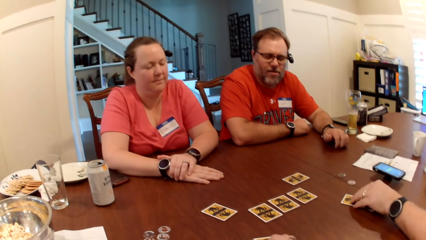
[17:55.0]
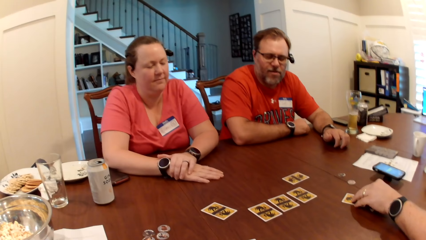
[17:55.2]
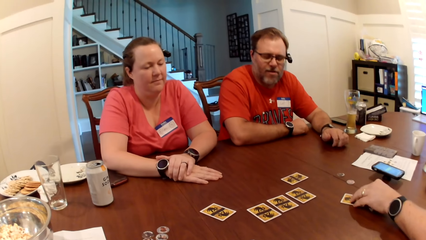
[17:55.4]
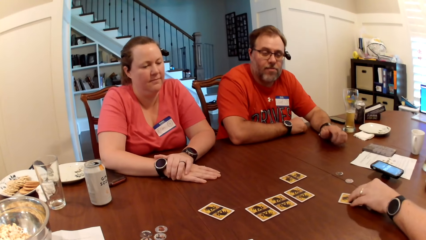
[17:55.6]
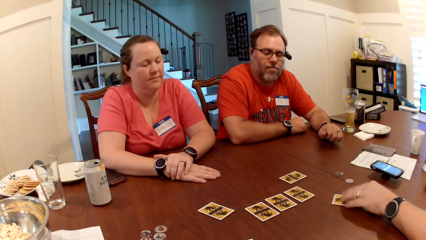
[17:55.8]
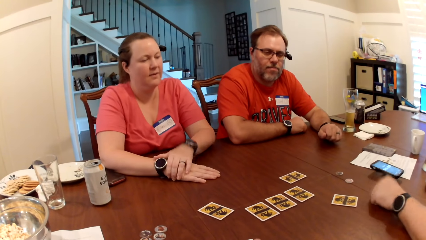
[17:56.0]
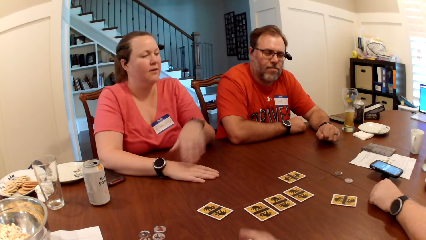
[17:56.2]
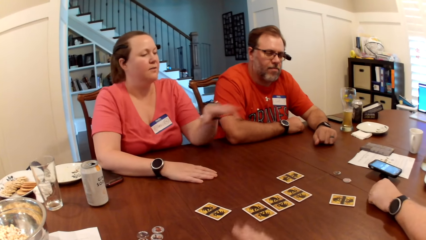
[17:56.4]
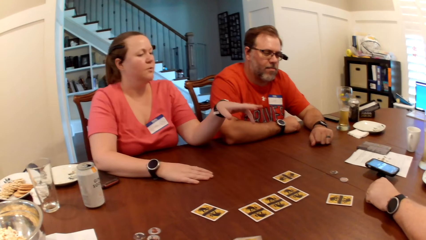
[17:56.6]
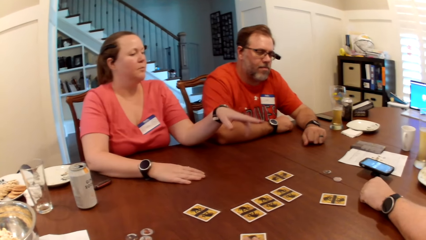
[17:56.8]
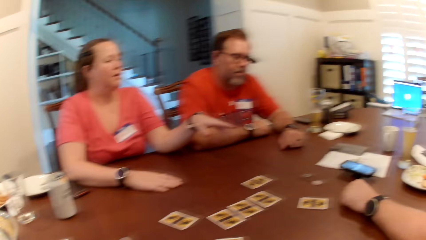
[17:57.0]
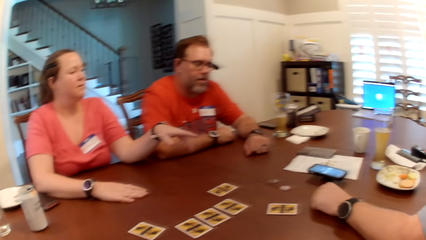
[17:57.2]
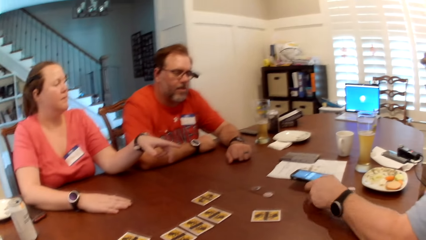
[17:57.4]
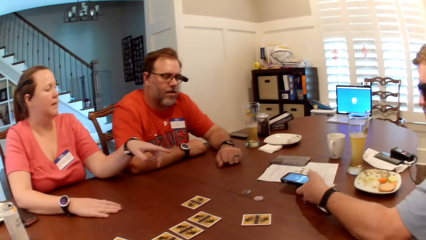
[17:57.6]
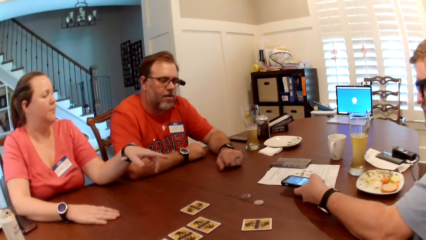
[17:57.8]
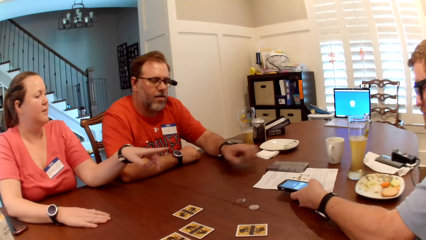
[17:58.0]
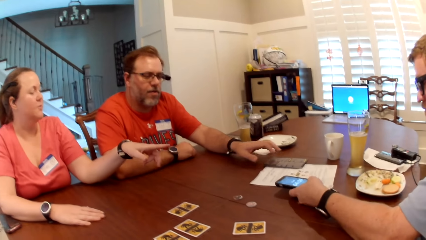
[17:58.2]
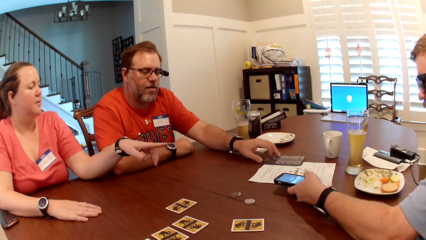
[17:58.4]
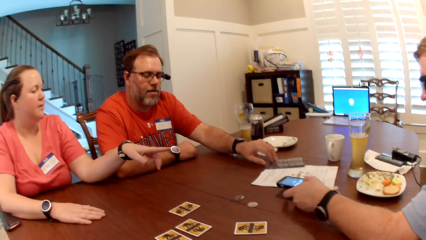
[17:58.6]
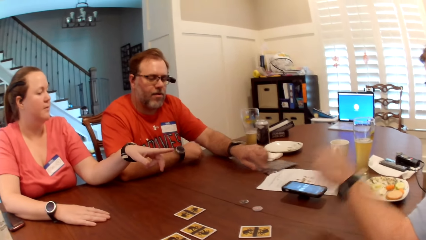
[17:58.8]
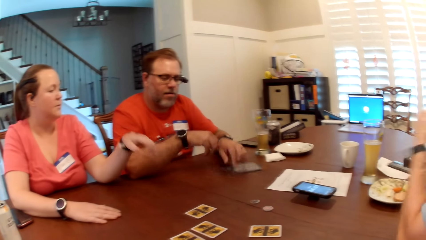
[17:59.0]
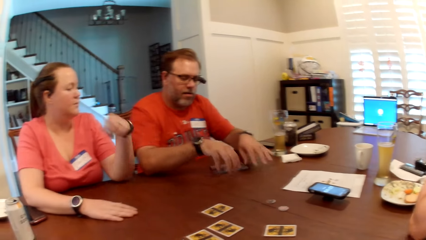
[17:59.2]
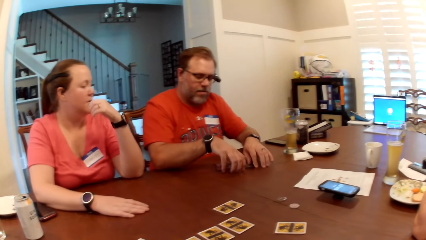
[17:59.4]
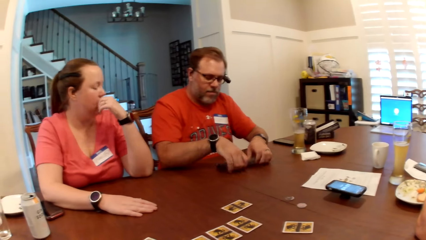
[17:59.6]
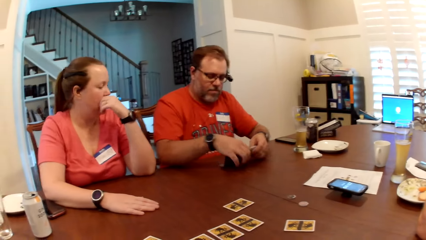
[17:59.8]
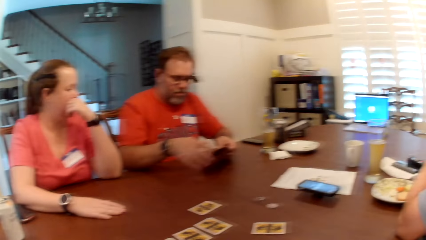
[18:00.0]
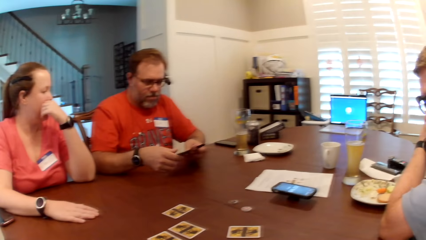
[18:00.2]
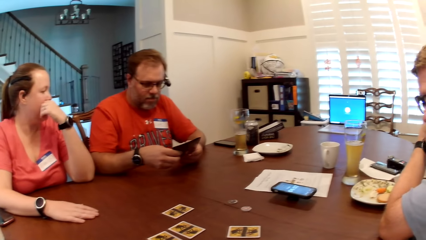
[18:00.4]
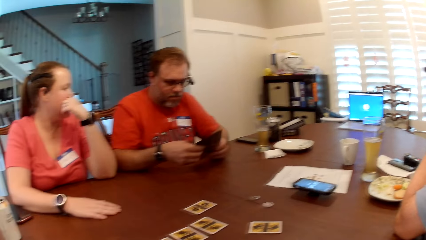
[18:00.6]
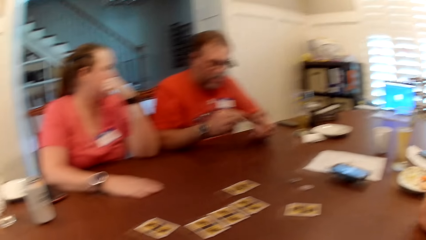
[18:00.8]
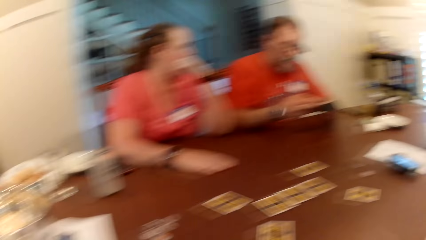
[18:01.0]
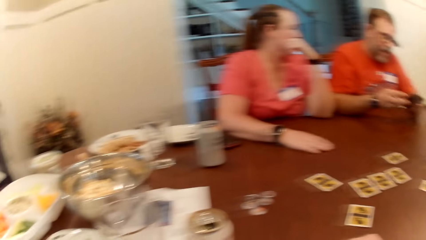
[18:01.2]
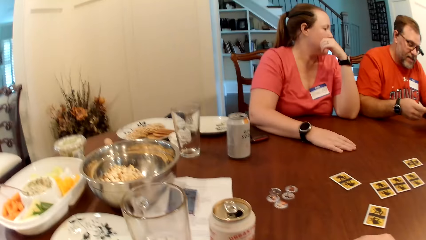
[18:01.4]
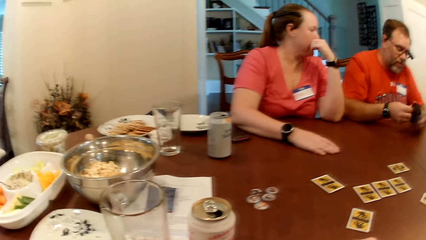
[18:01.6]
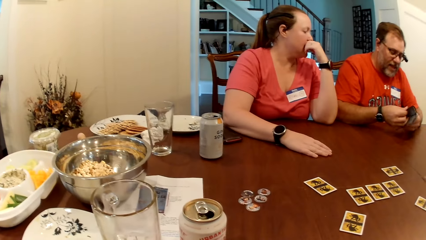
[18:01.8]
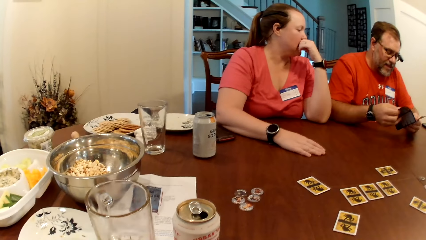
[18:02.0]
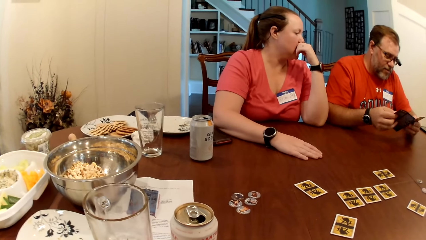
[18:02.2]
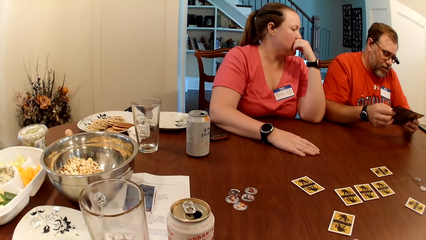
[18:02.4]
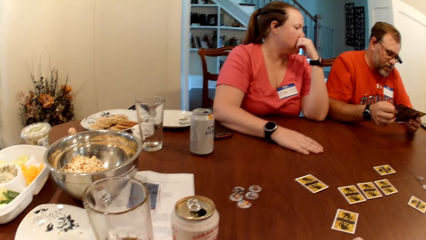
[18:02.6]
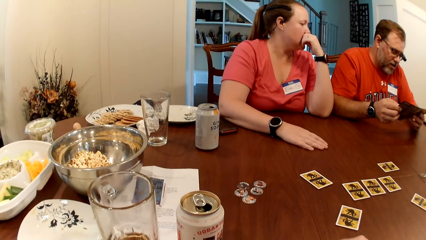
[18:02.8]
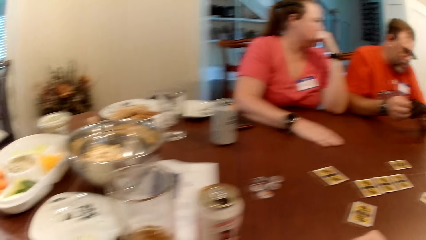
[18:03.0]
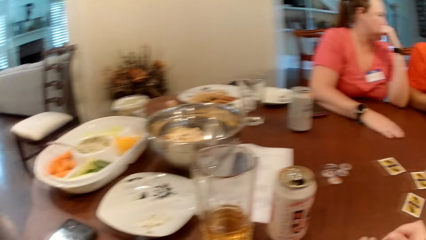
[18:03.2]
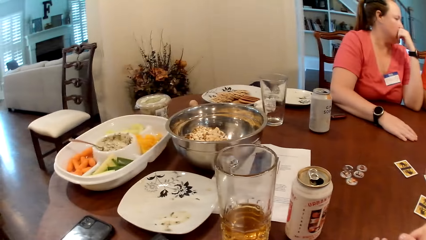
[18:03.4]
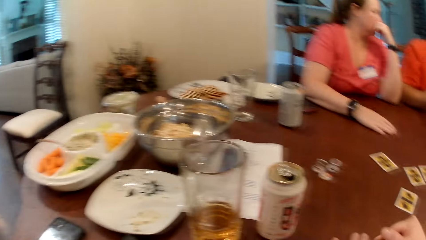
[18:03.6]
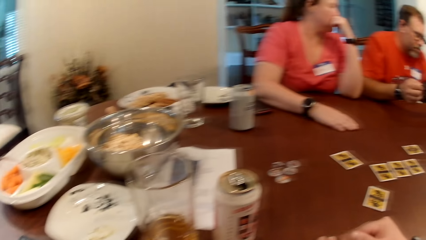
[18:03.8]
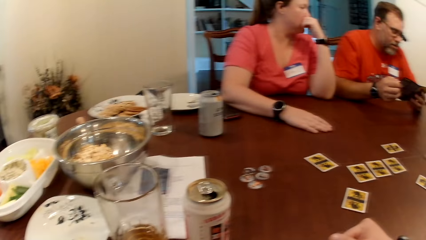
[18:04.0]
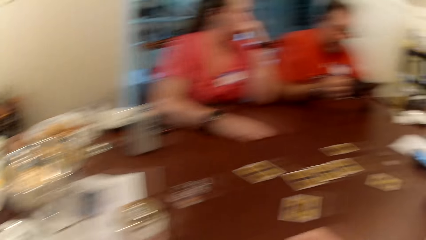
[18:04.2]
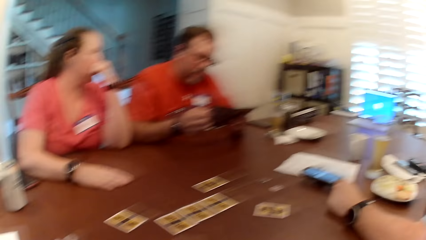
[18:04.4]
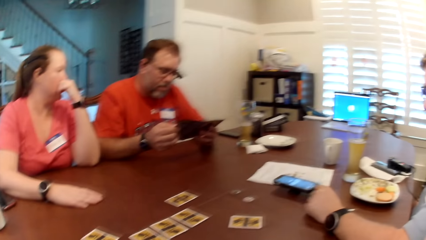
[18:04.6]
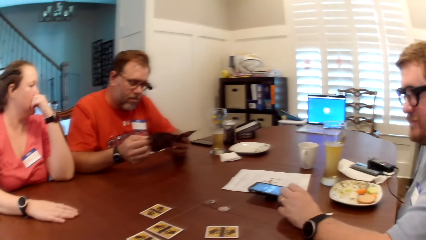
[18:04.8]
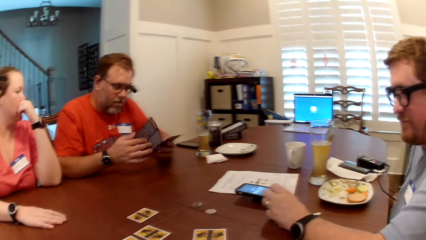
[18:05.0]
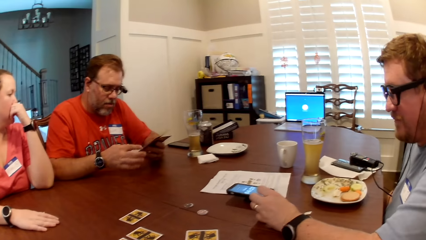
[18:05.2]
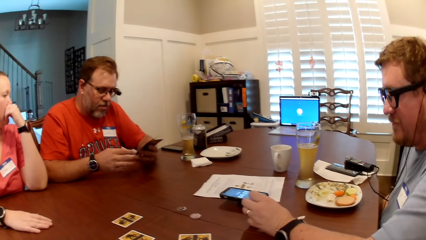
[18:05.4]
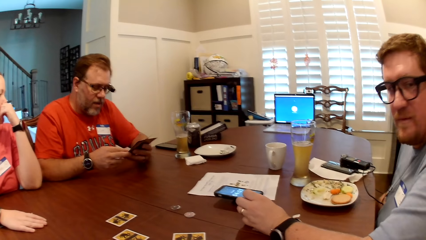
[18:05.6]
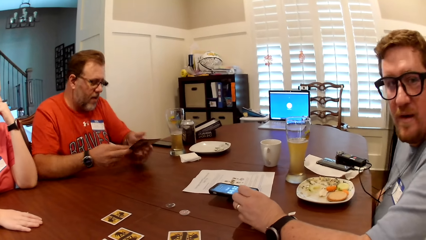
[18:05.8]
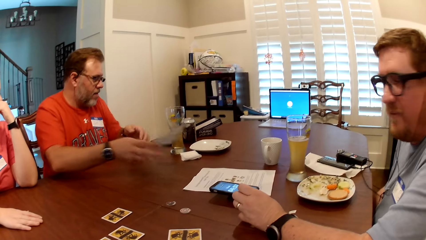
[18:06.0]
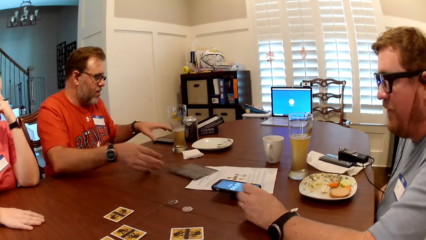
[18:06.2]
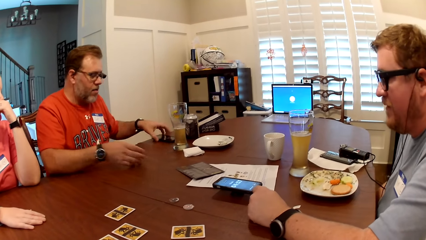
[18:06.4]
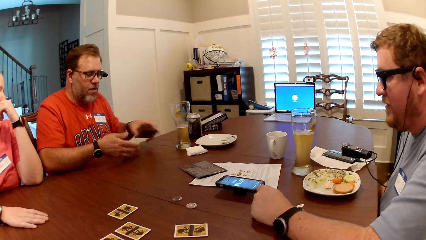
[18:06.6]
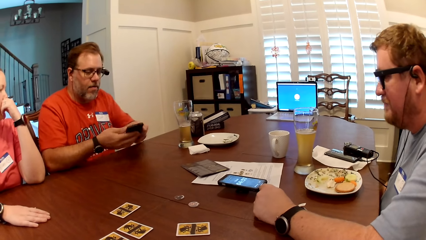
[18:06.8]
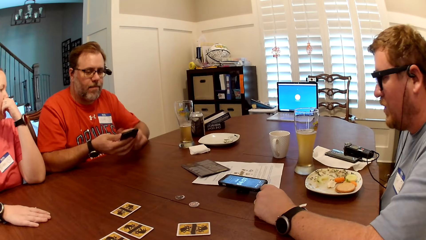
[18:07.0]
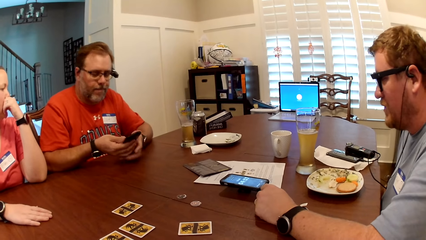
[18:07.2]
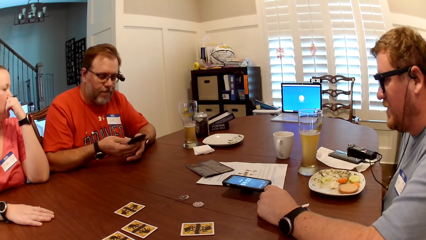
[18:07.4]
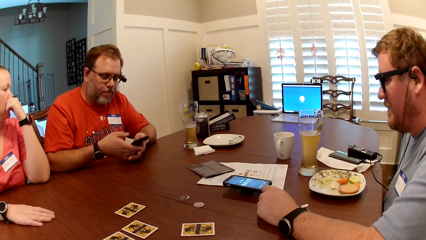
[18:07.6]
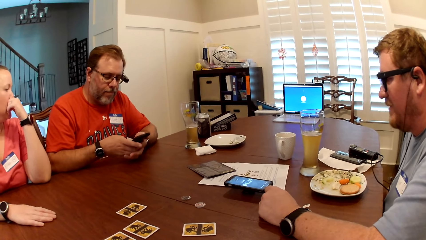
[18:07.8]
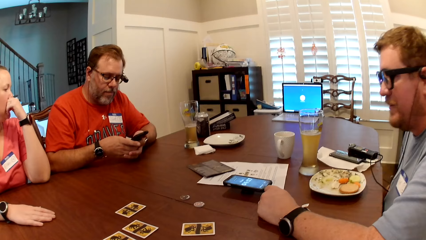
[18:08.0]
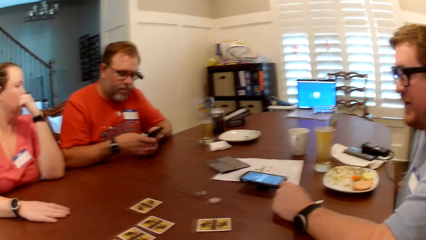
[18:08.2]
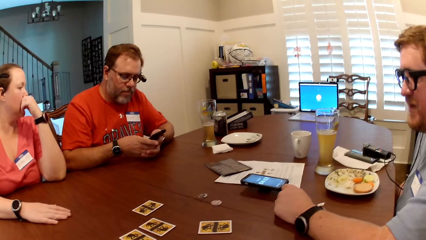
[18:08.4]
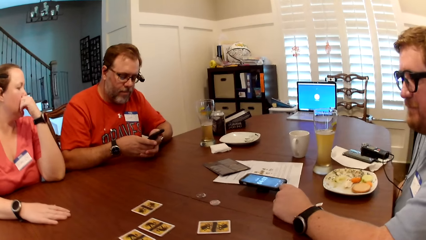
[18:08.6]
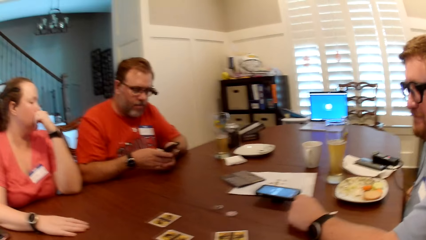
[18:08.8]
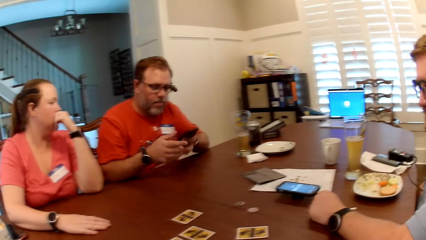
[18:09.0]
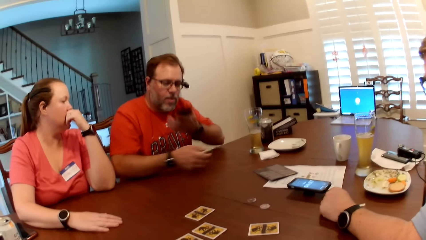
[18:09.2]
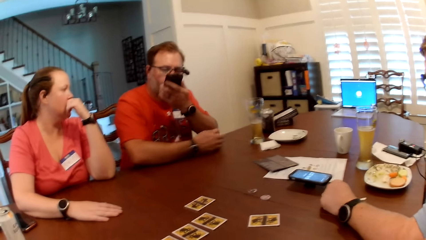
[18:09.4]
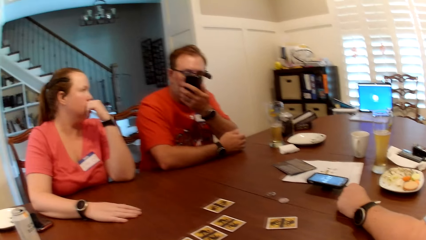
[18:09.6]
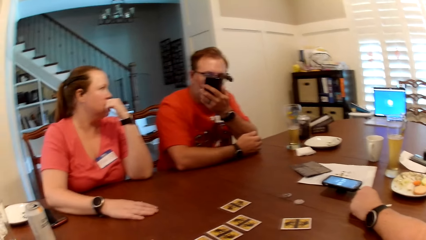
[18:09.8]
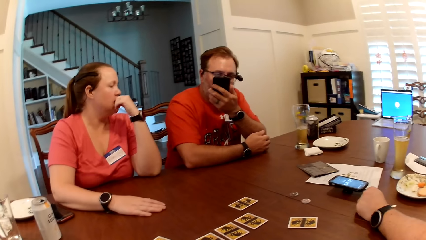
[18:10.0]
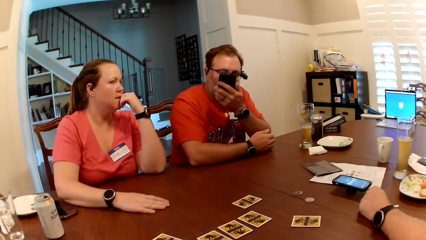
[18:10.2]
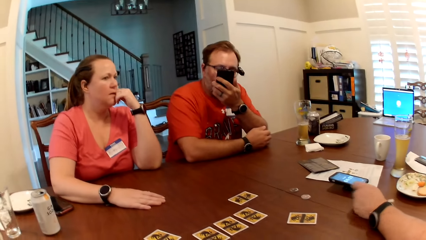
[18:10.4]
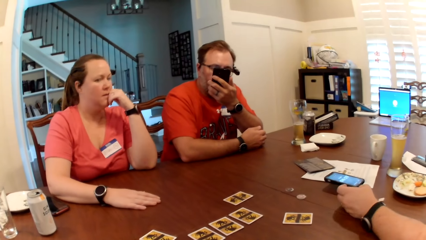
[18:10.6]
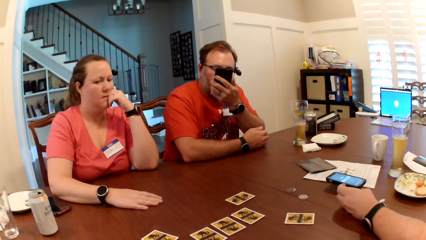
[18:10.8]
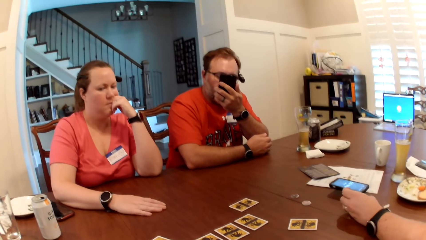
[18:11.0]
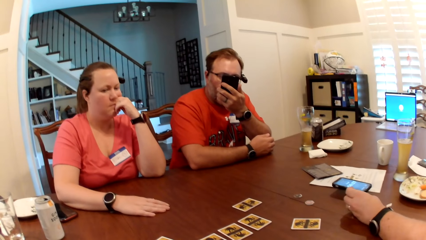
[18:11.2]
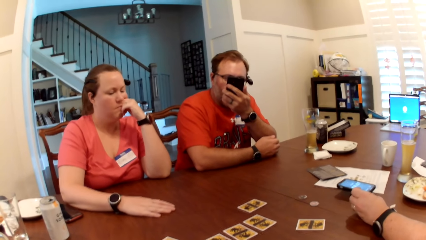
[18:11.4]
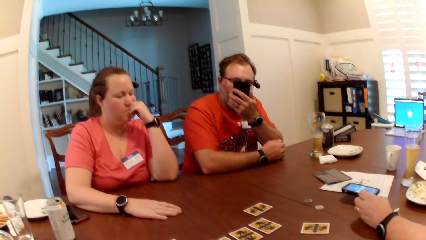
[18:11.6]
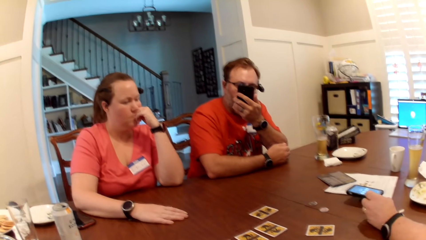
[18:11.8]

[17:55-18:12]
A man presses a phone on the table with his left hand. Another man picks a manual or paper on the table with his left hand. He holds the manual in both hands. He interacts with the first man, the camera wearer and a woman. He reads on the paper. He drops the manual on the table with his right hand. He picks his phone on the table with his left hand. He presses the phone with his hands and dials on the phone. He interacts with the phone in his left hand.
